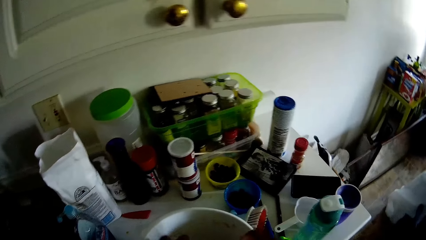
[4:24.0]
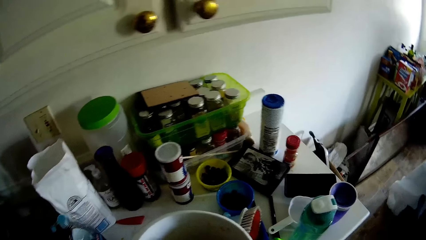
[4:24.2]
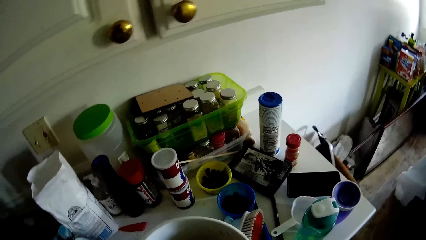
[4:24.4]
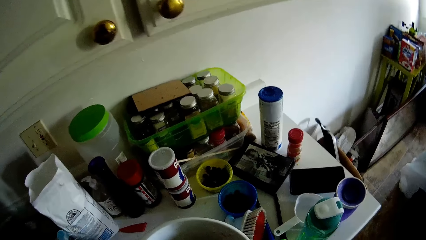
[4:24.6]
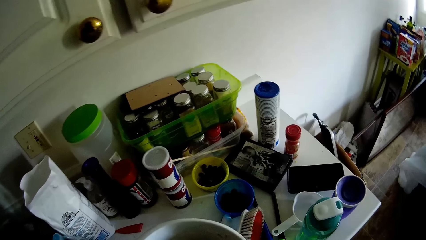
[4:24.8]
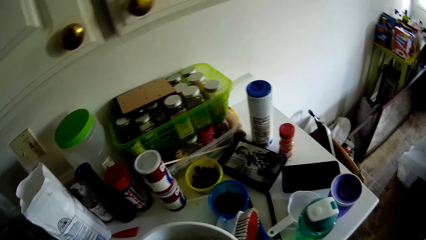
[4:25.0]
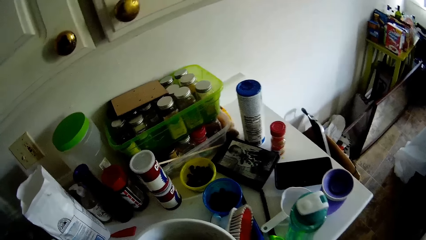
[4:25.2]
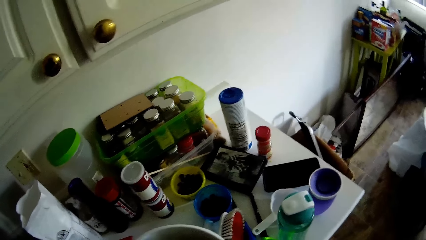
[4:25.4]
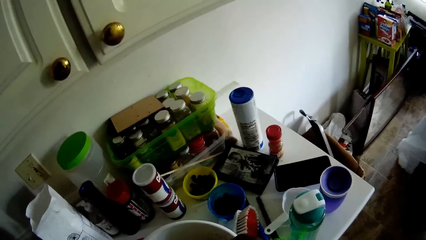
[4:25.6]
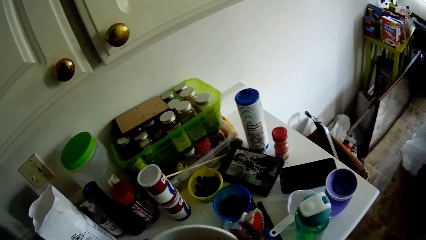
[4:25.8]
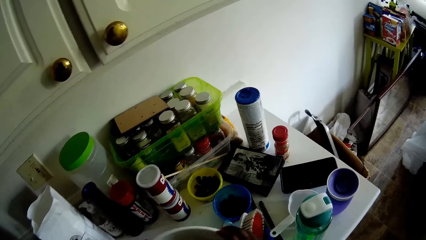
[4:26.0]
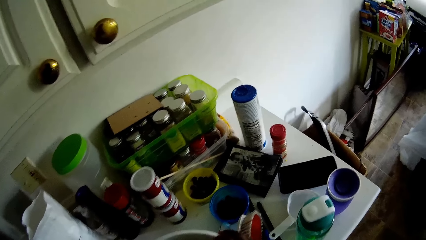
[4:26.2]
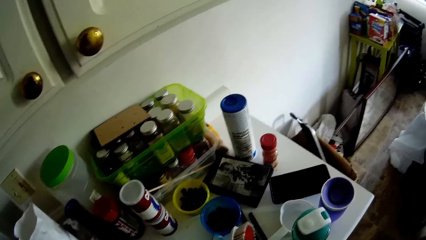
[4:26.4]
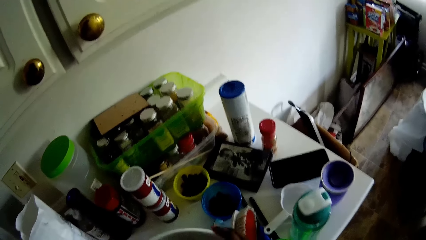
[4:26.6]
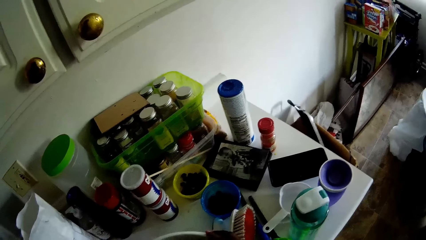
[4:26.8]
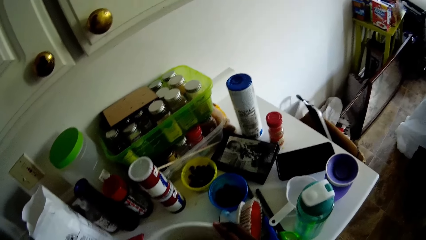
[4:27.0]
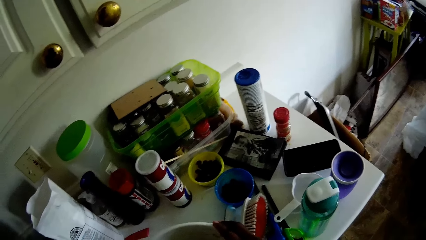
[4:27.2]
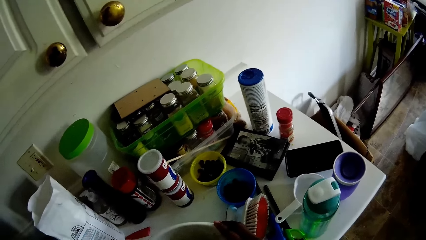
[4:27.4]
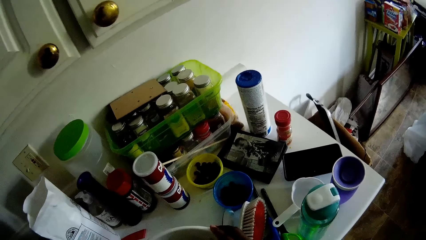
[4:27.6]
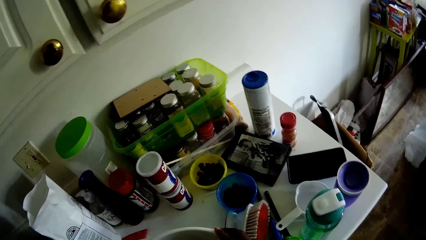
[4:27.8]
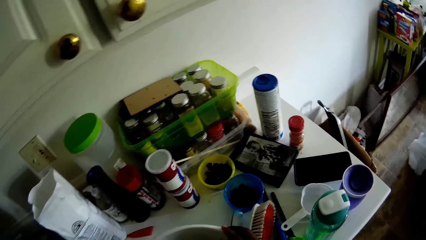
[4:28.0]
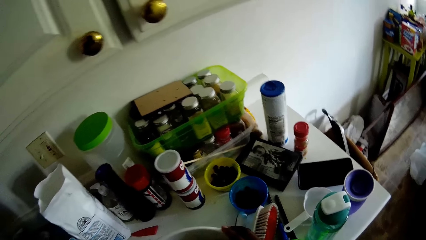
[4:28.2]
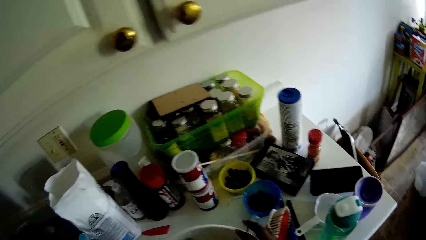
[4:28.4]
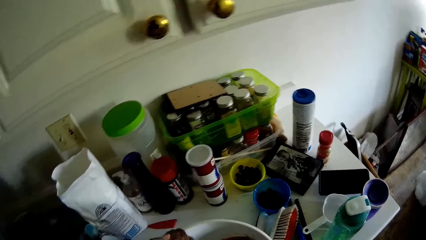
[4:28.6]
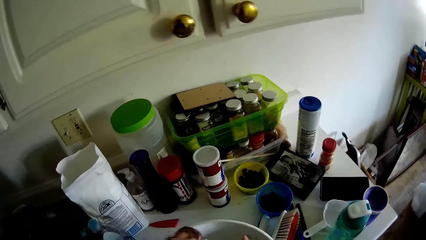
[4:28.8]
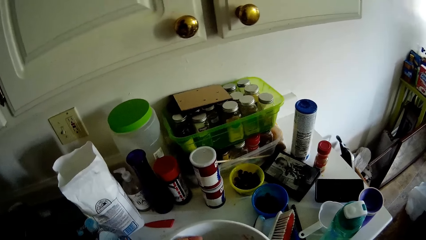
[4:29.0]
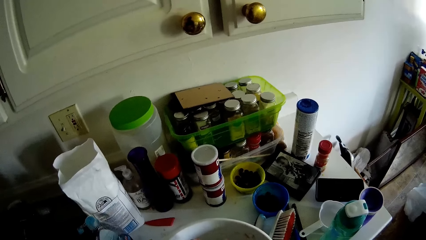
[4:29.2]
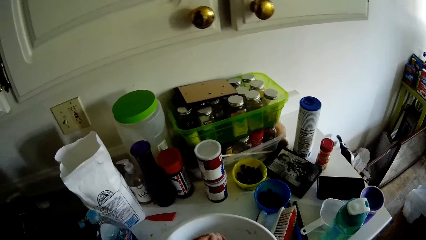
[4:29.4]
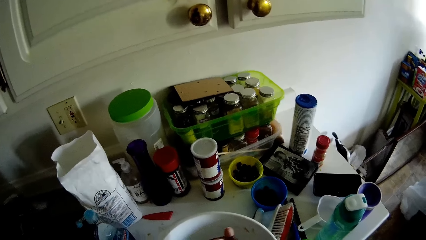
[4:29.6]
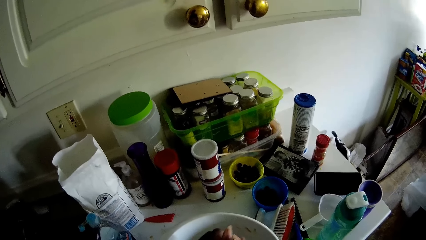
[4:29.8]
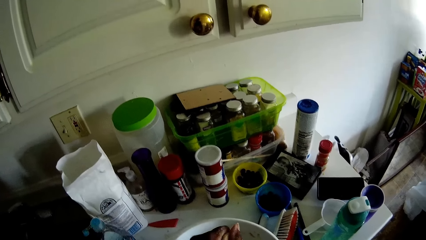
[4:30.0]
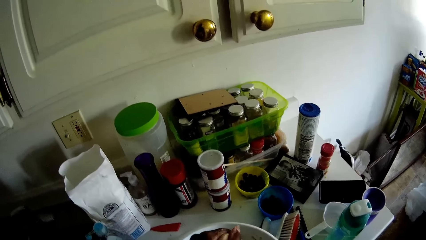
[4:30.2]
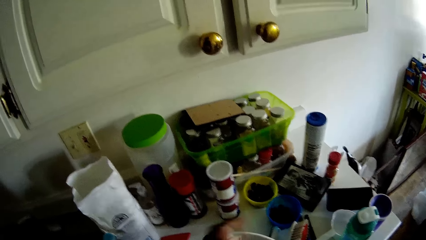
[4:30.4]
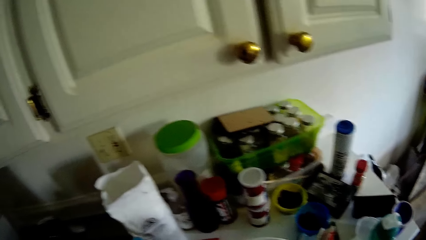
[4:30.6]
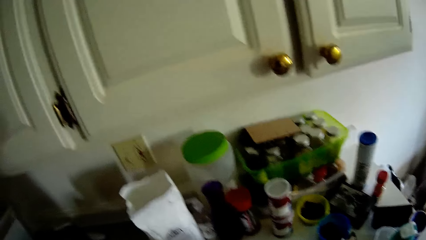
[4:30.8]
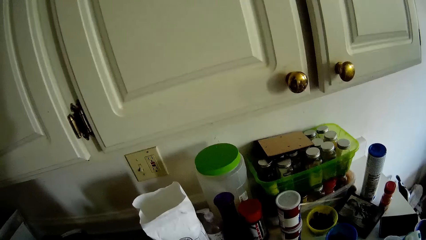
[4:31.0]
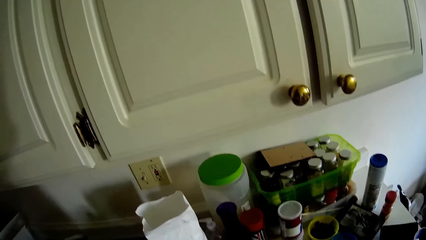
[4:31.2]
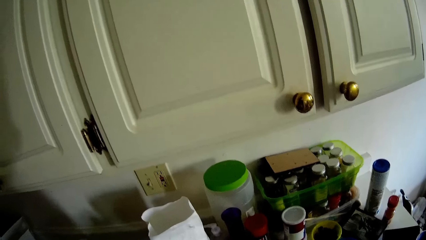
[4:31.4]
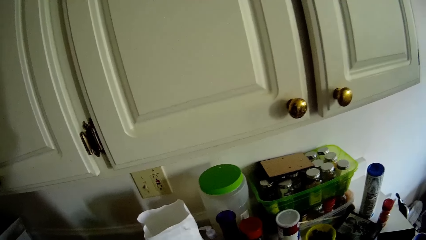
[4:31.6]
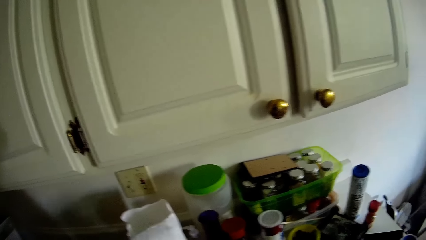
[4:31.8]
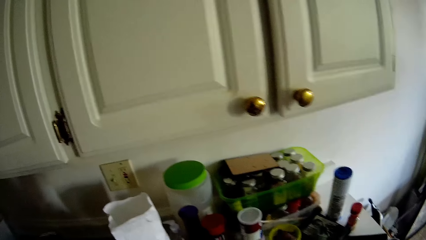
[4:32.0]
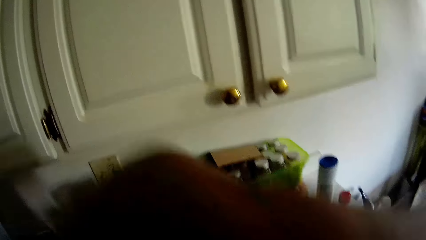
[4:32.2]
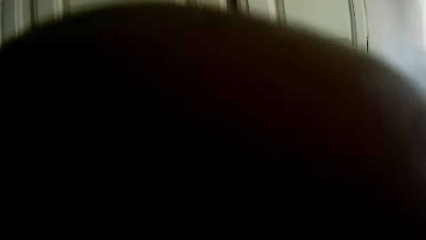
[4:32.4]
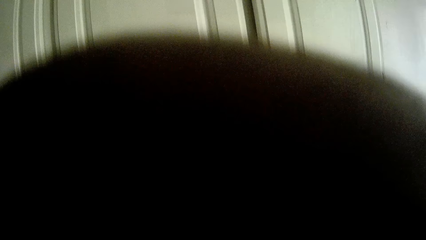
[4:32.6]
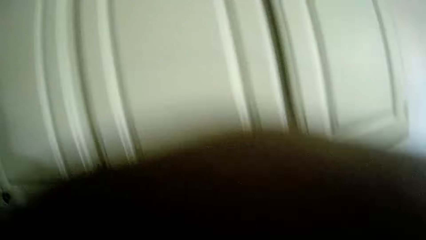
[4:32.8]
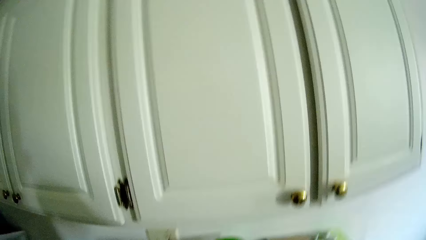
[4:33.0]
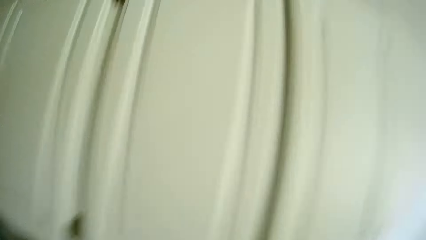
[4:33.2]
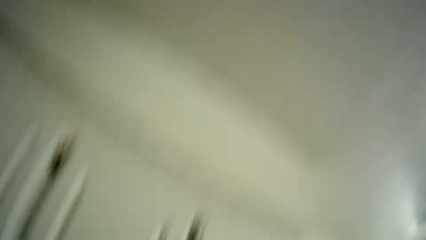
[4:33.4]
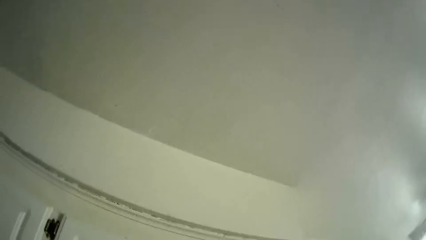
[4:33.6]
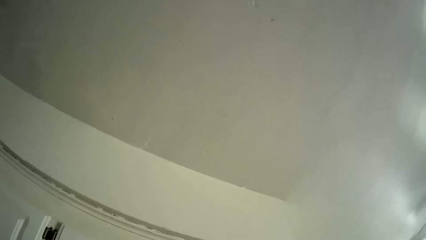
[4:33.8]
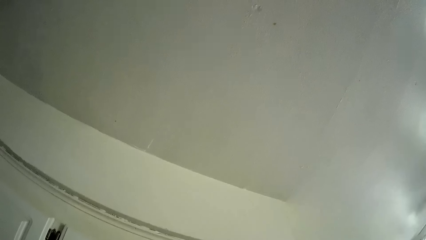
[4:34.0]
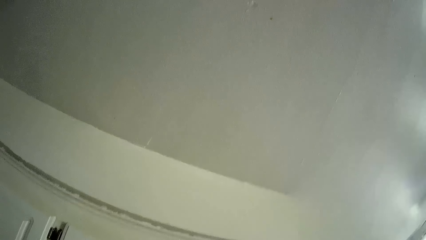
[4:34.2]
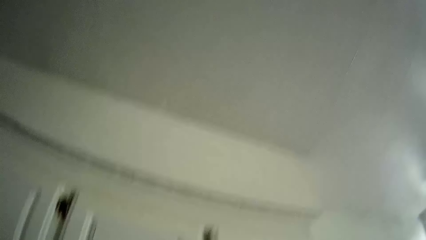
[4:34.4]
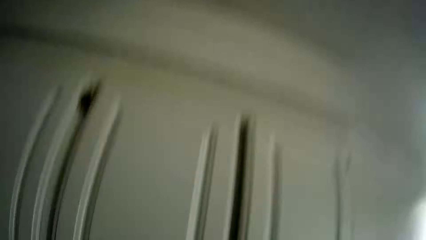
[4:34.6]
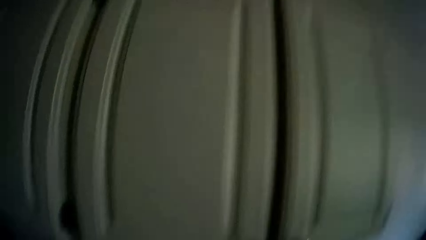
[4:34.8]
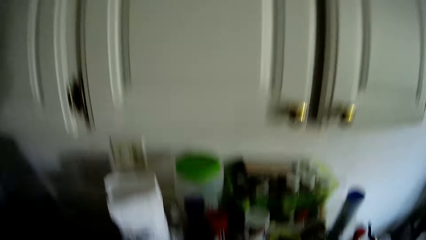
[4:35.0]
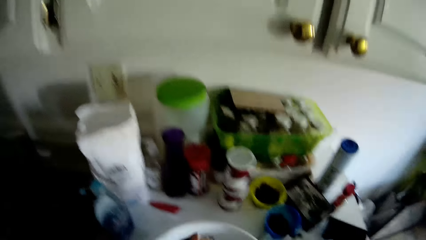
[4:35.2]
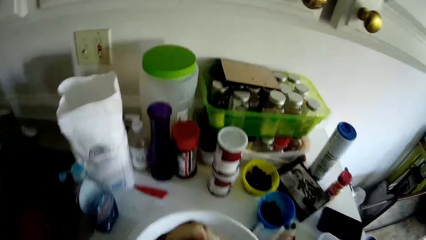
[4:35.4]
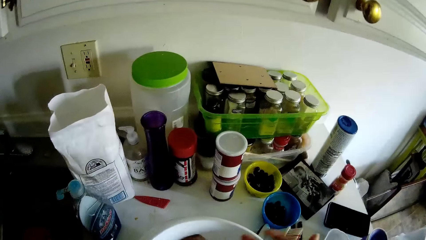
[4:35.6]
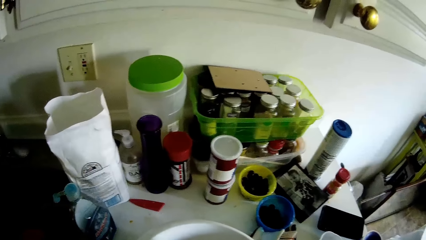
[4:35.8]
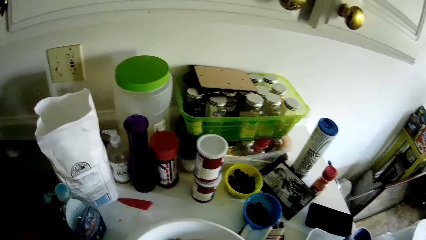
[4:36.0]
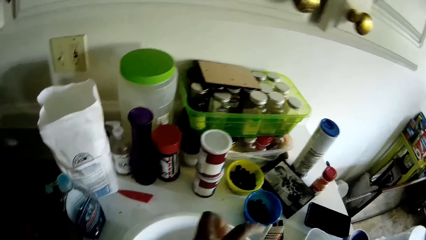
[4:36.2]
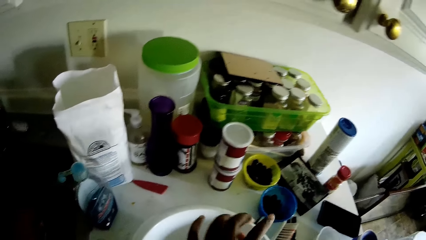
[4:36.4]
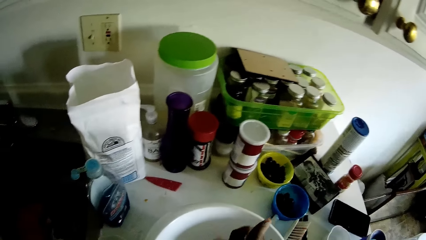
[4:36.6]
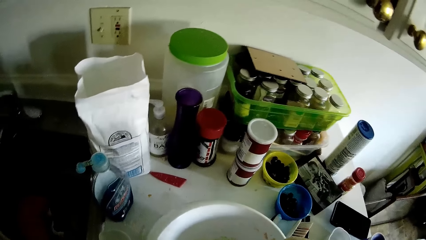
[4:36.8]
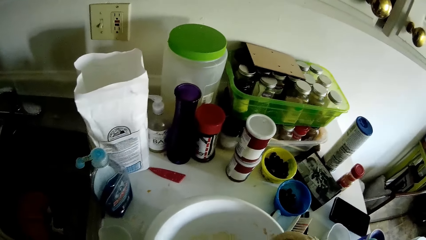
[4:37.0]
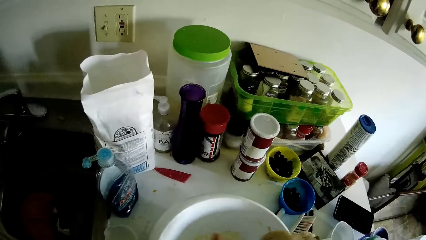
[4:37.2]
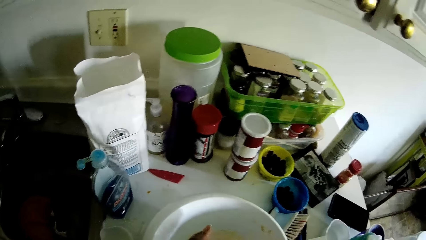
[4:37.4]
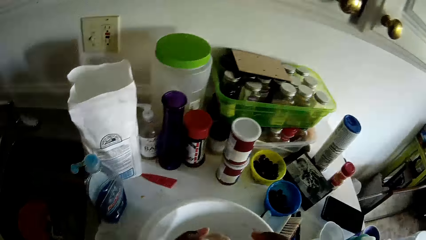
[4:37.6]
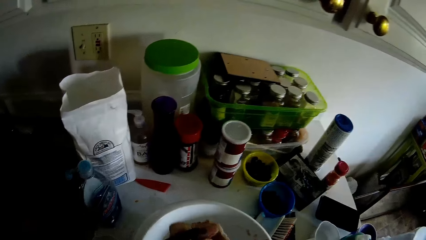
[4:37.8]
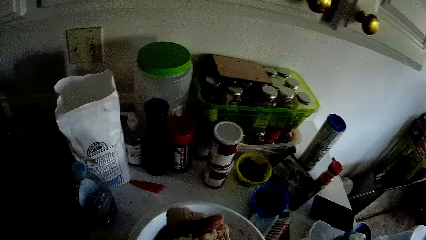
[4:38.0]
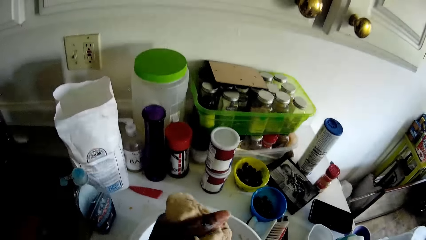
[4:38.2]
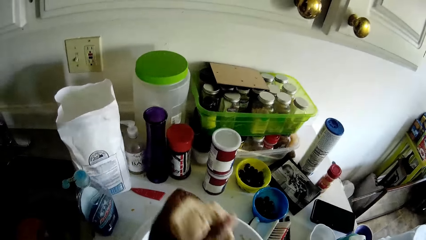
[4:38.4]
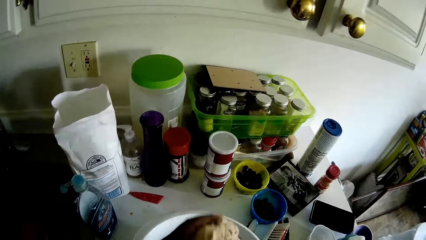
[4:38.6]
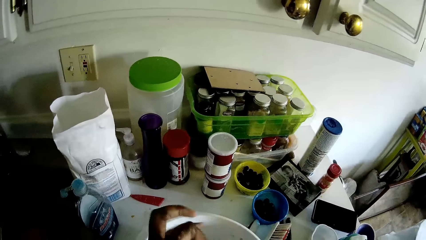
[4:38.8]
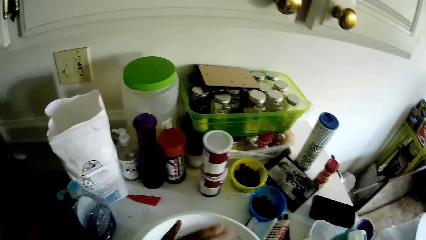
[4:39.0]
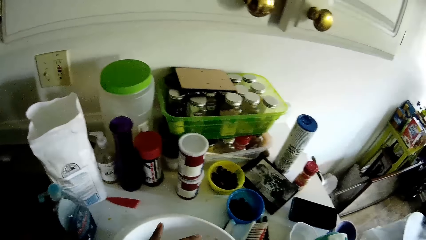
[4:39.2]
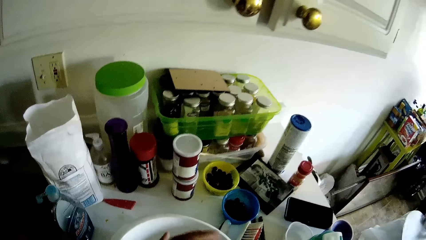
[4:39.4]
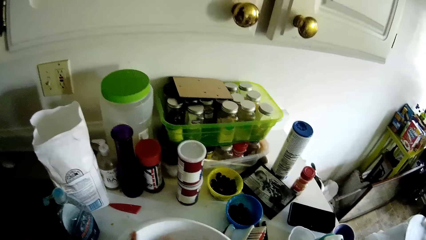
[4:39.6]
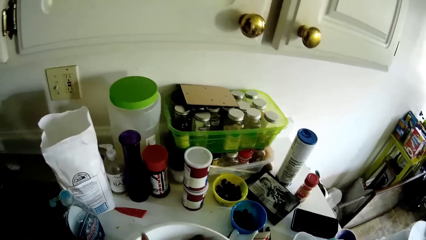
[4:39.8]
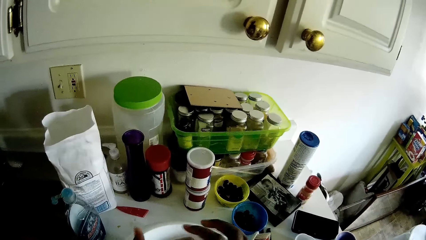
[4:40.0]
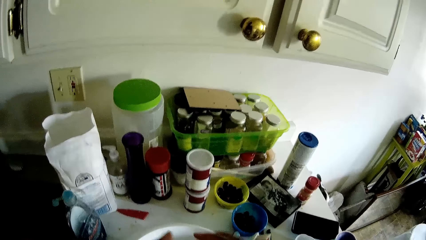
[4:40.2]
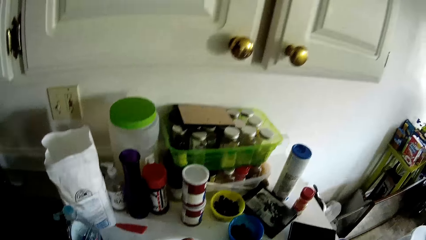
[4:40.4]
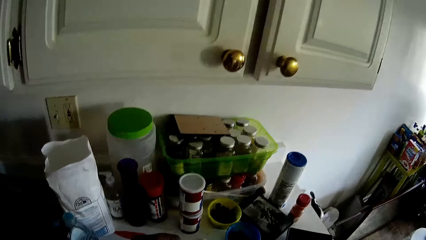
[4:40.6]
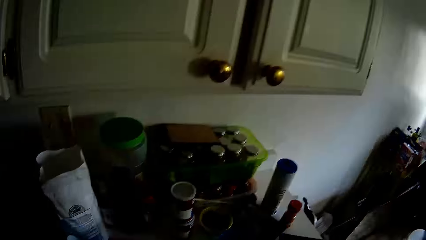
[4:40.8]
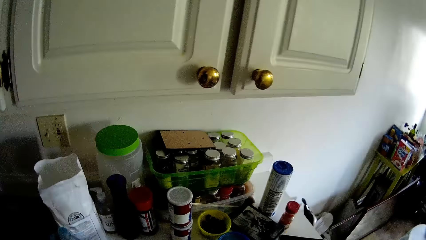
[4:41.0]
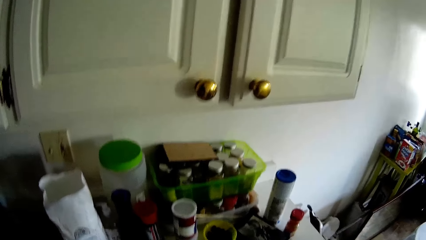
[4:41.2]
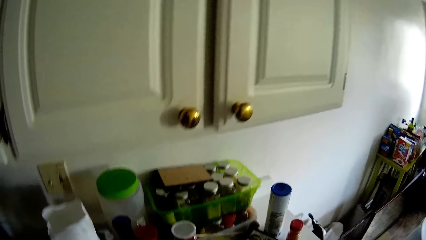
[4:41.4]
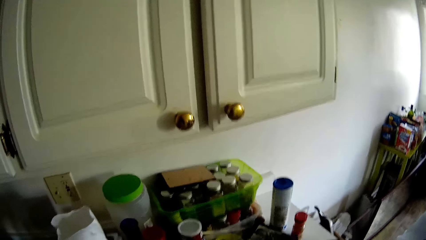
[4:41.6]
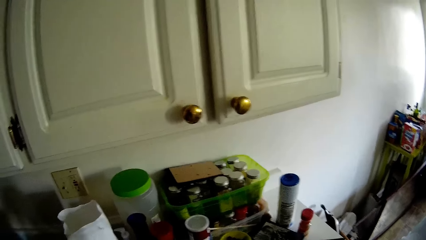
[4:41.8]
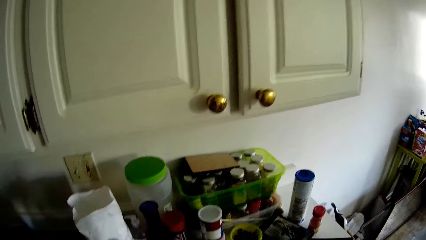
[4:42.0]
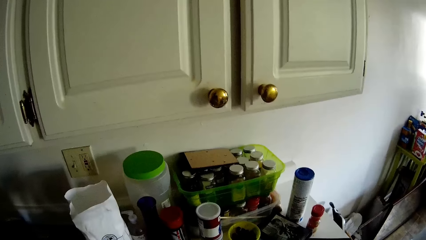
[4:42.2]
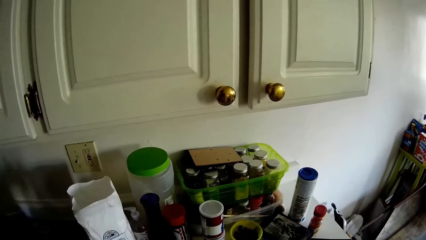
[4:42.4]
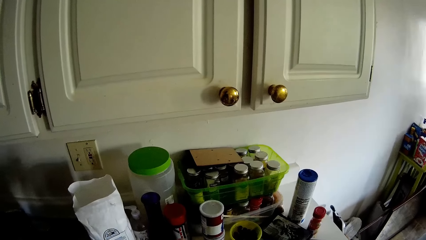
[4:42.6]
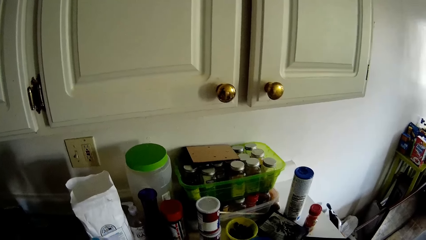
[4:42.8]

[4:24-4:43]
The camera wearer holds the dough in her left hand.
